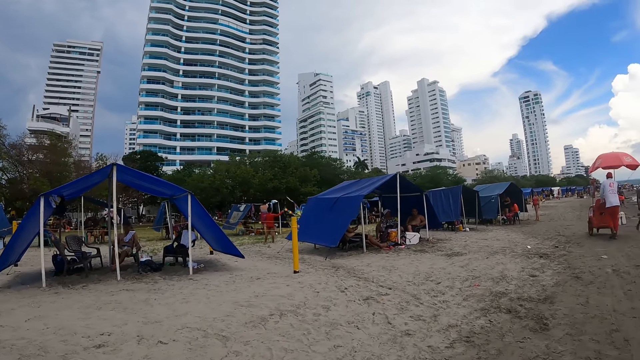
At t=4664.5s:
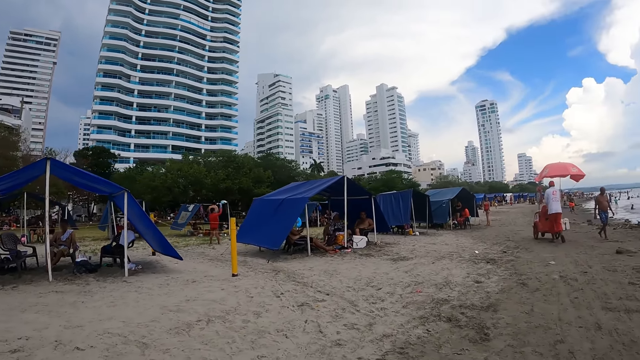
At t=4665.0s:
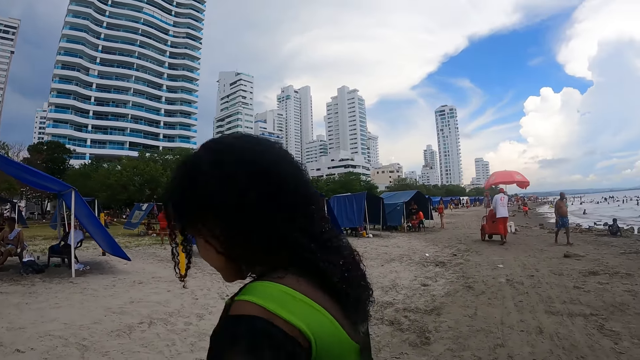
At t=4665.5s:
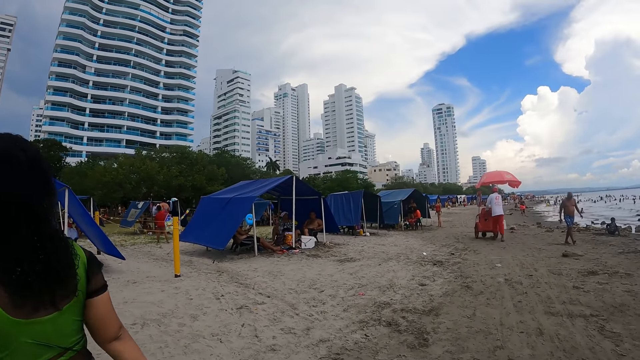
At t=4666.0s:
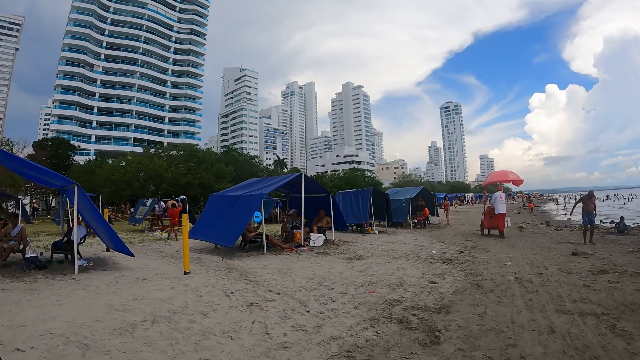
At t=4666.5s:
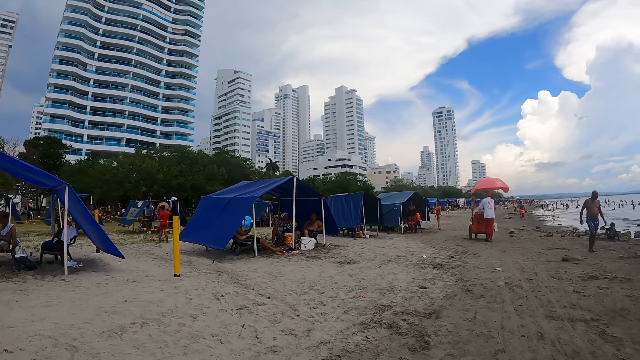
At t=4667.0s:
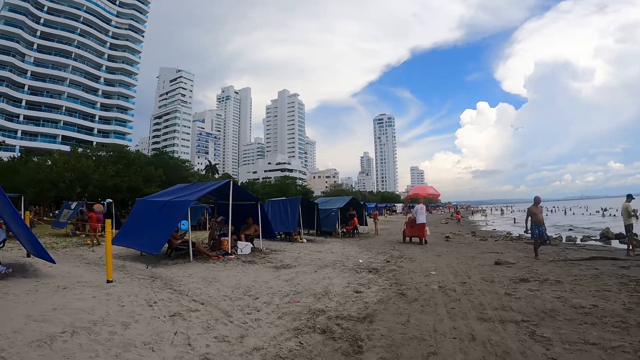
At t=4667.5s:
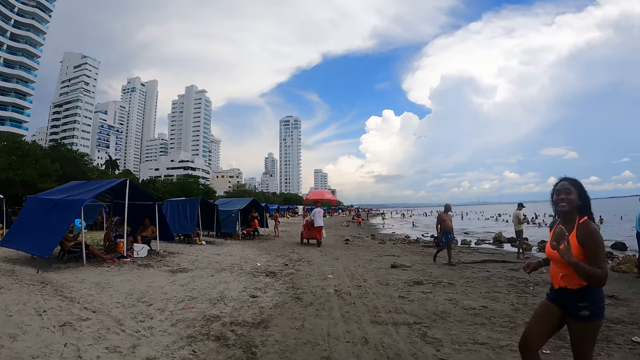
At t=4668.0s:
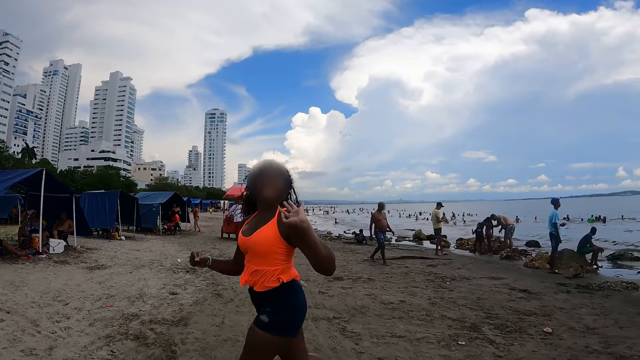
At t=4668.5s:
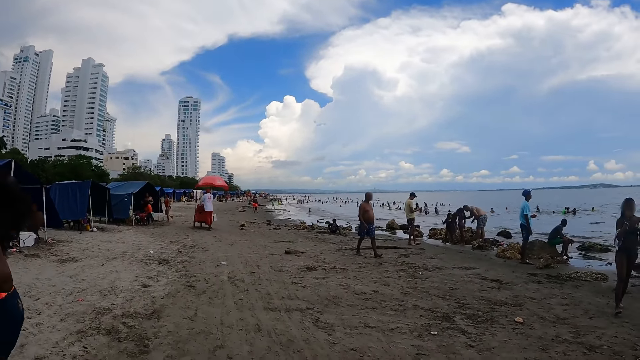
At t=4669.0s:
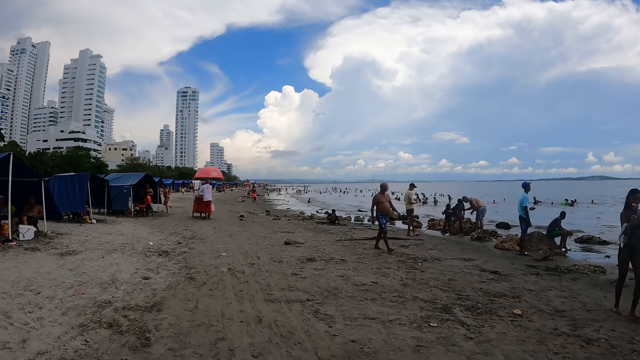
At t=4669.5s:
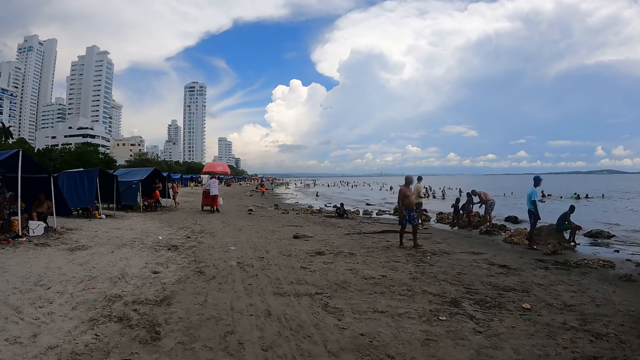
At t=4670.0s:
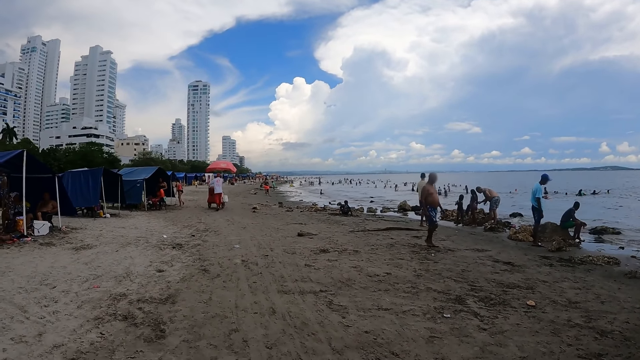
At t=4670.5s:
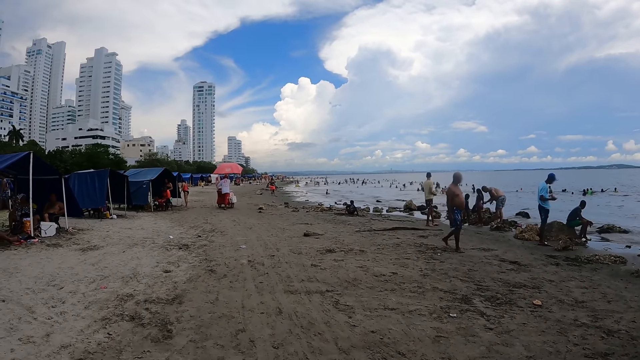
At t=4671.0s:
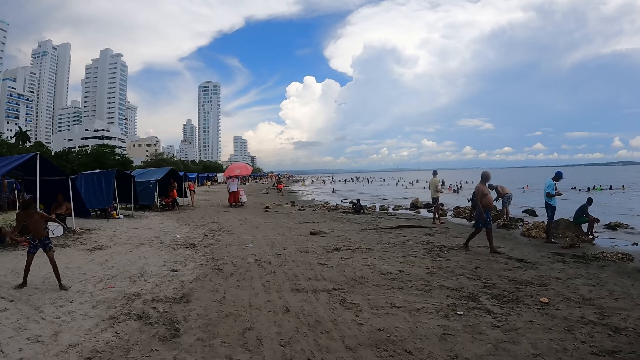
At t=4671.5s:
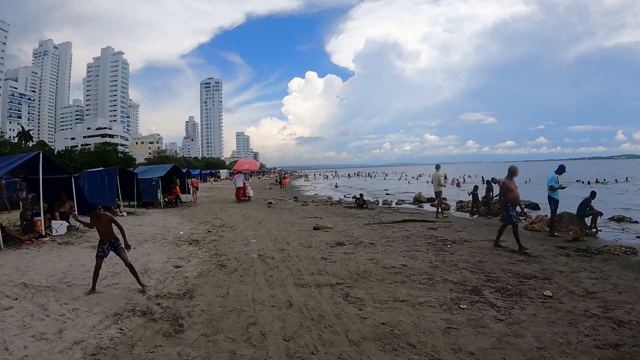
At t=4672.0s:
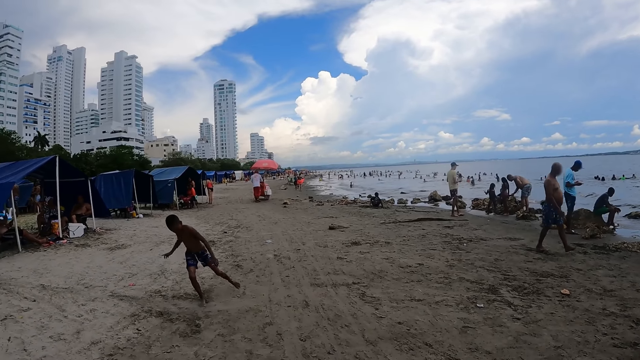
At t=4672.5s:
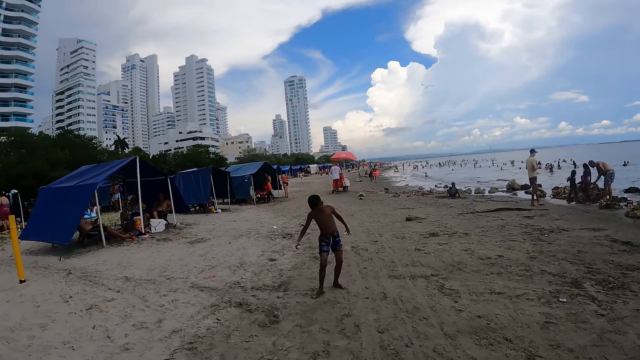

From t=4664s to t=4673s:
The camera wearer stands on the beach. A person pushes the trolley. The camera wearer looks around.

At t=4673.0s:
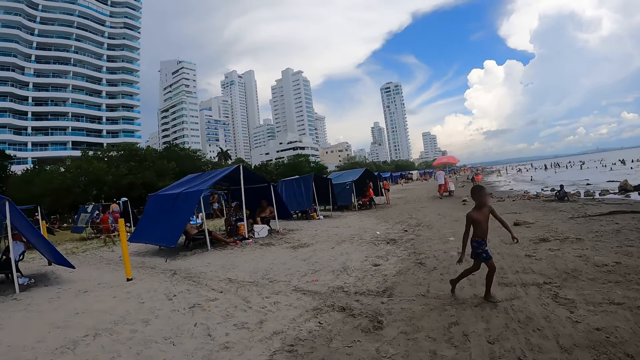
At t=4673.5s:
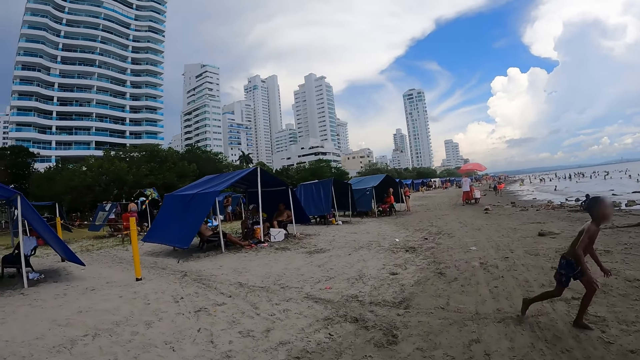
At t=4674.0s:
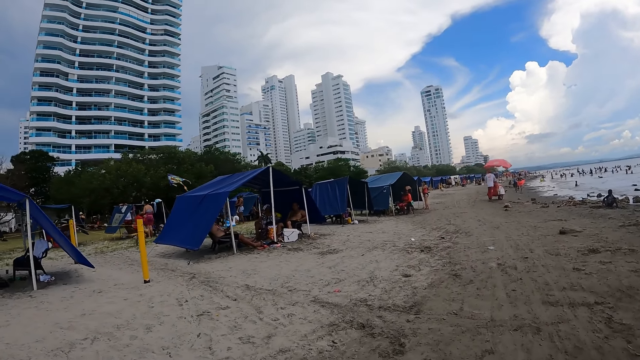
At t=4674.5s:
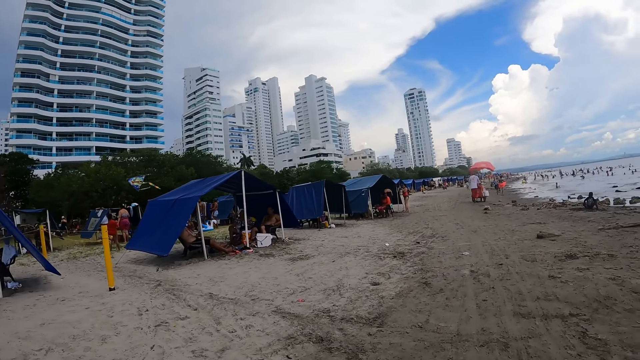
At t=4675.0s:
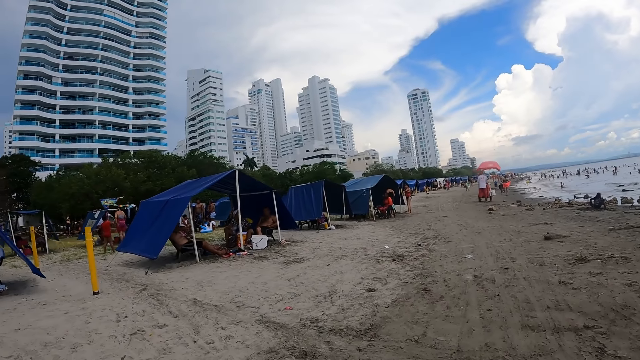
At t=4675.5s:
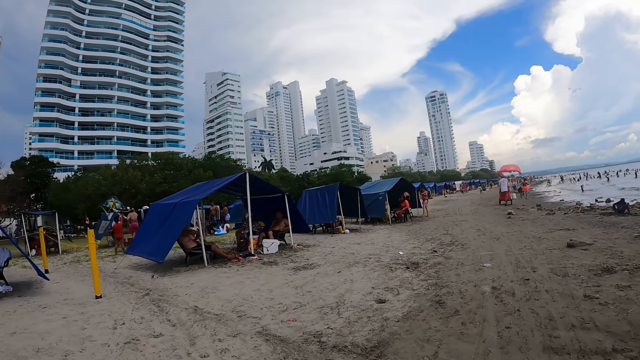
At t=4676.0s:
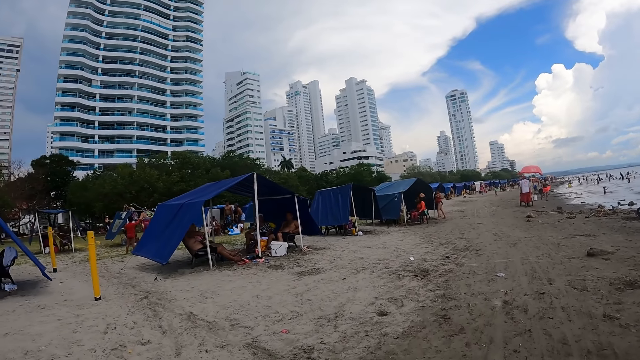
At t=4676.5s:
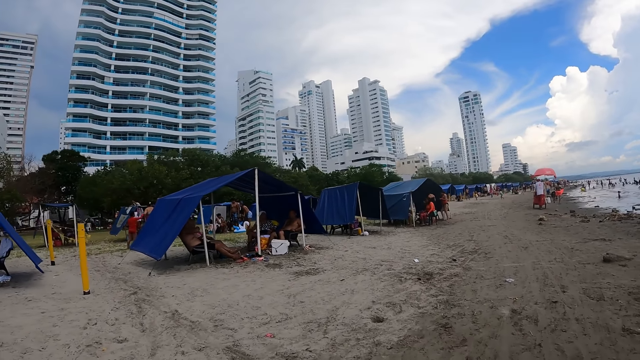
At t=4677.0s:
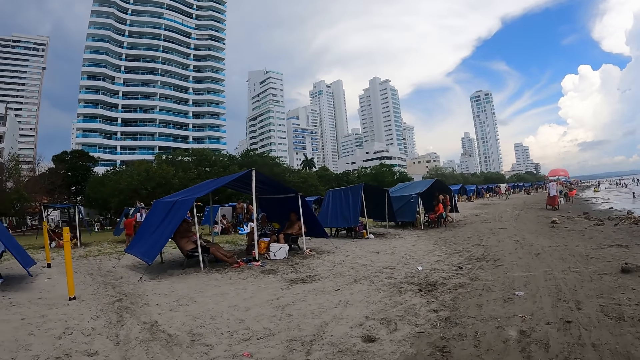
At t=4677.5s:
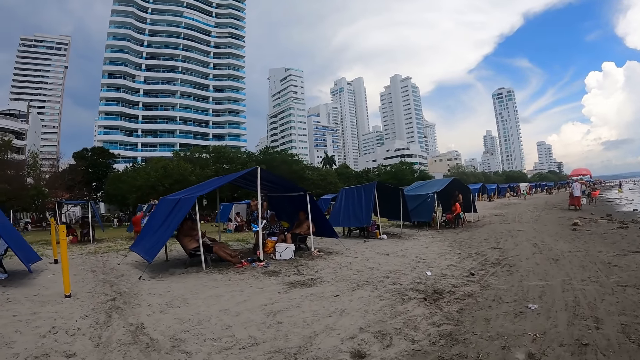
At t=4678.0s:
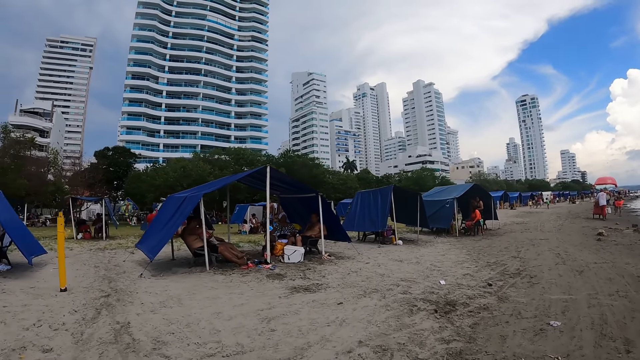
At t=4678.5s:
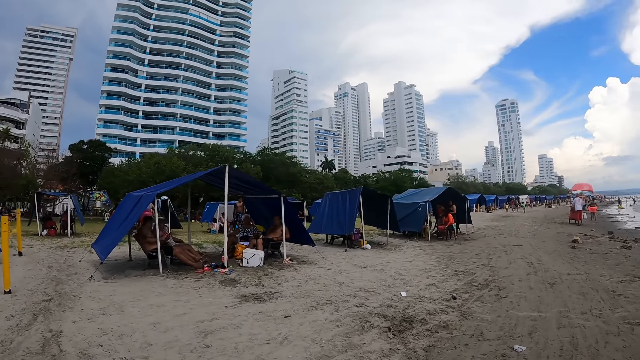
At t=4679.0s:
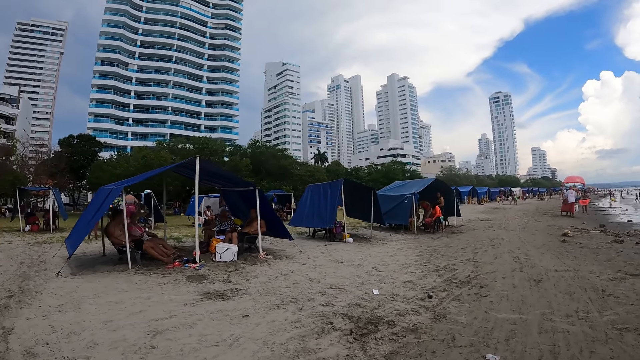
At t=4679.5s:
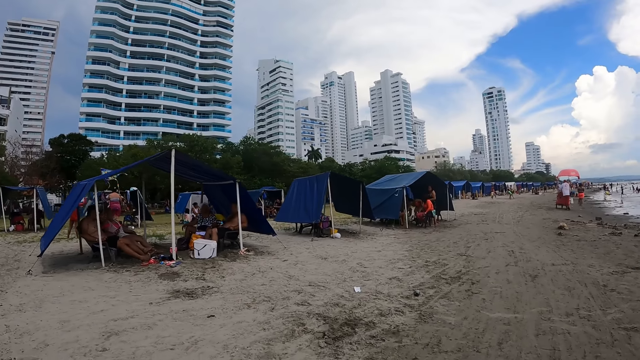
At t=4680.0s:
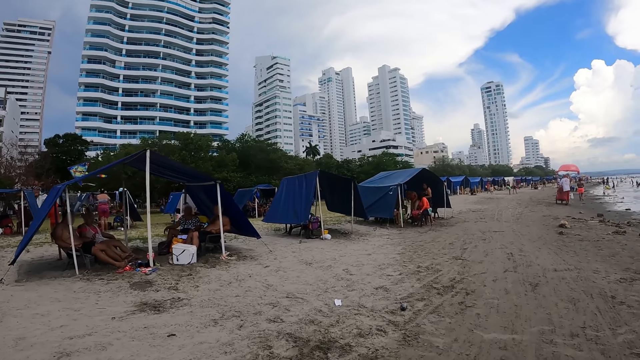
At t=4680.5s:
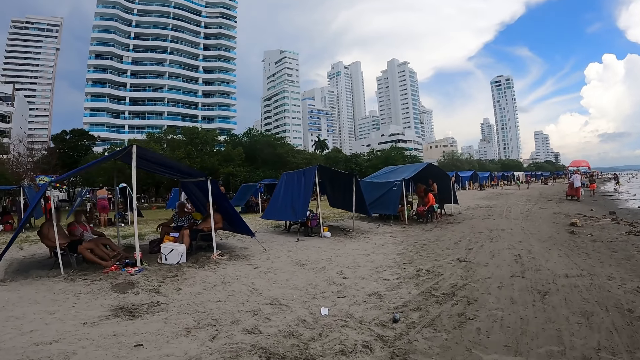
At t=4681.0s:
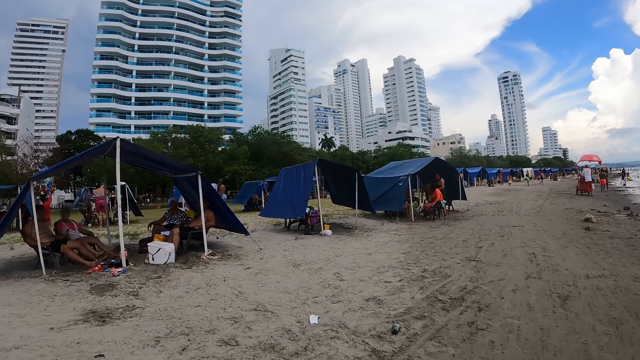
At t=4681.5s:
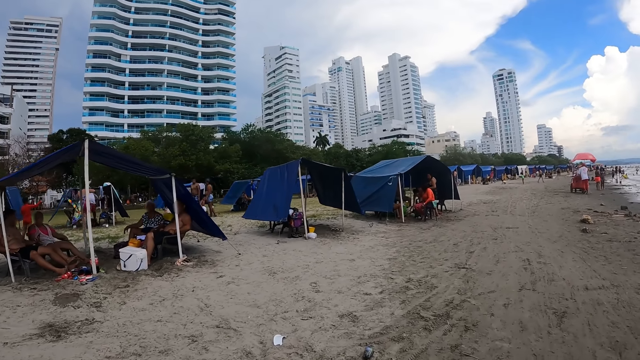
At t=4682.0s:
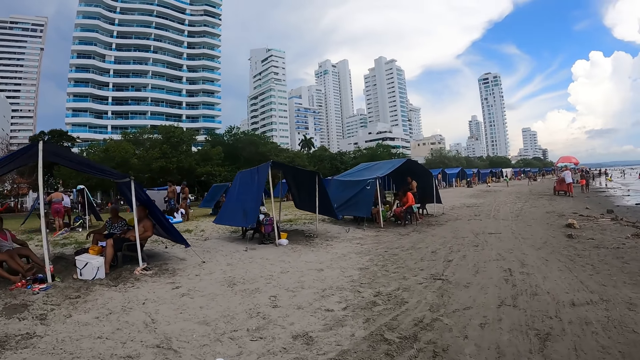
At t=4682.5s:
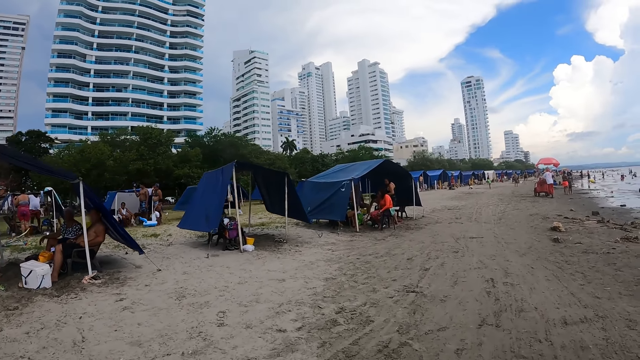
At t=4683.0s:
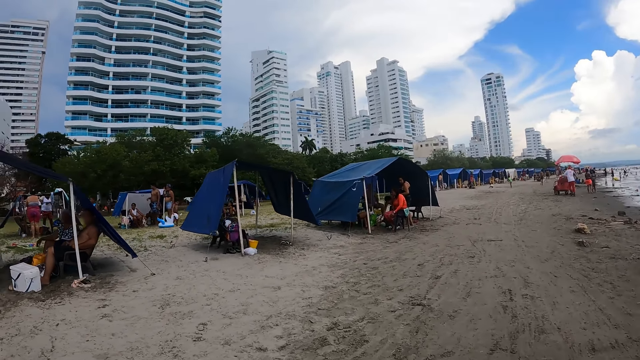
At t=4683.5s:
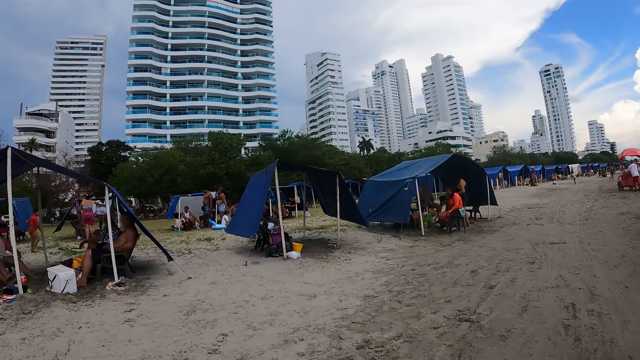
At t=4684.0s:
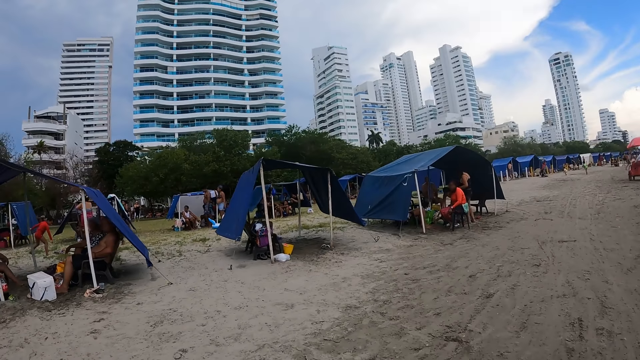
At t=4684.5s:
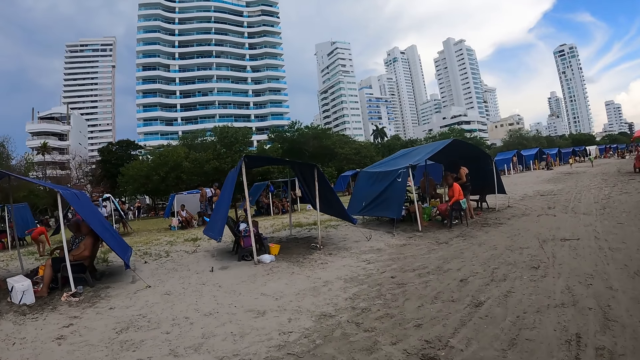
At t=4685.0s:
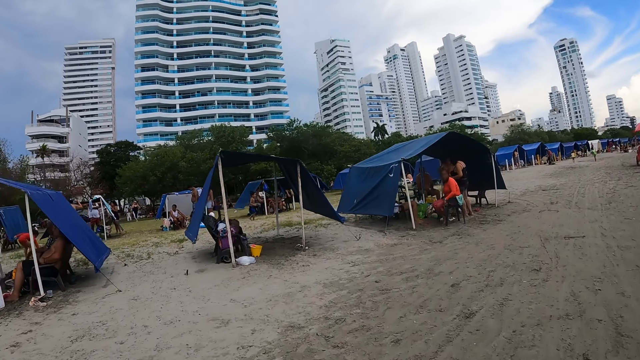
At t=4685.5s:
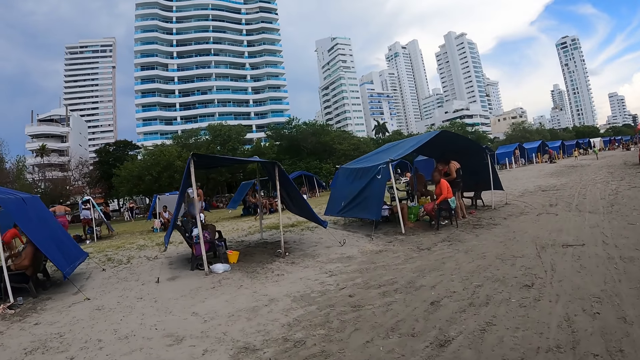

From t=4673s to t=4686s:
The camera wearer walks on the beach.
